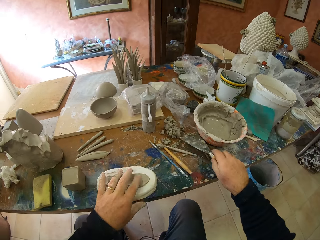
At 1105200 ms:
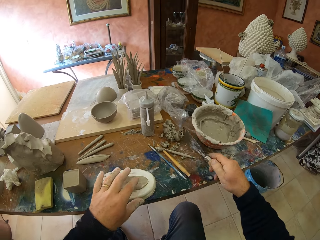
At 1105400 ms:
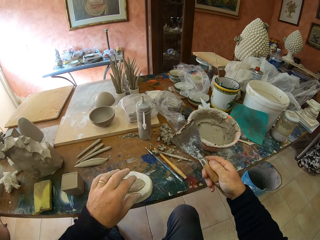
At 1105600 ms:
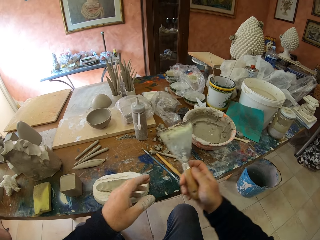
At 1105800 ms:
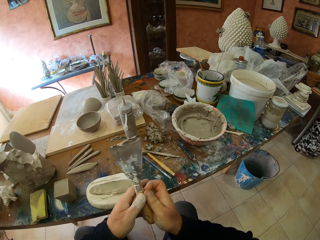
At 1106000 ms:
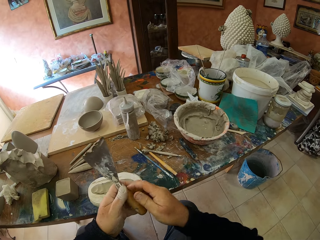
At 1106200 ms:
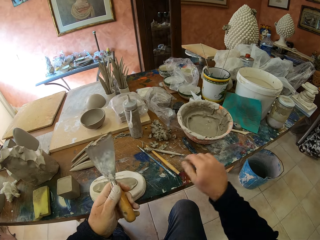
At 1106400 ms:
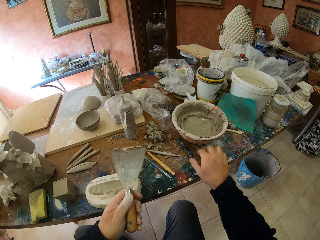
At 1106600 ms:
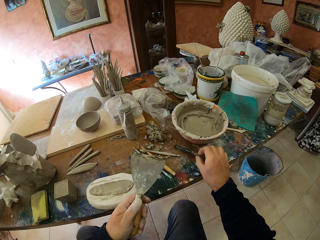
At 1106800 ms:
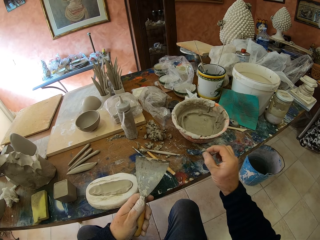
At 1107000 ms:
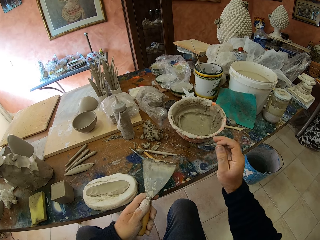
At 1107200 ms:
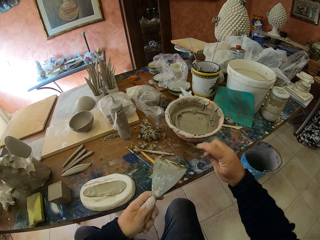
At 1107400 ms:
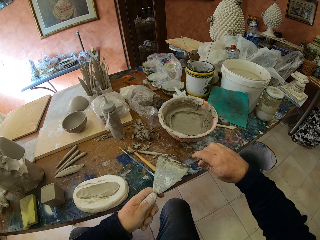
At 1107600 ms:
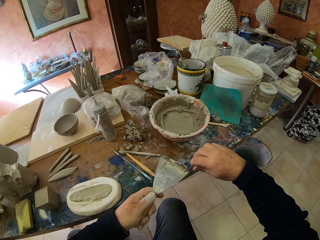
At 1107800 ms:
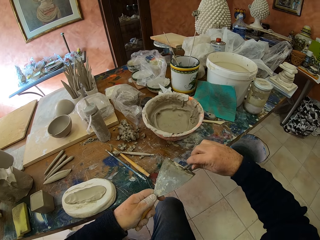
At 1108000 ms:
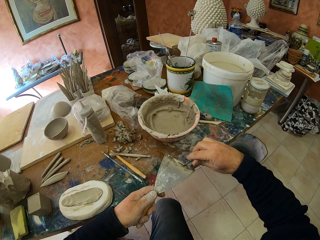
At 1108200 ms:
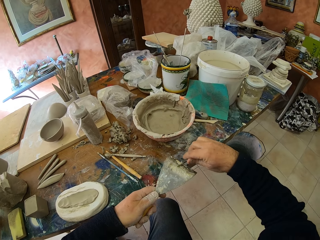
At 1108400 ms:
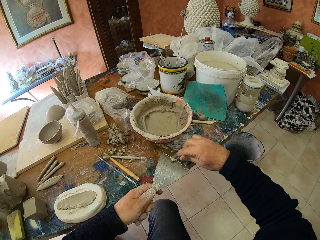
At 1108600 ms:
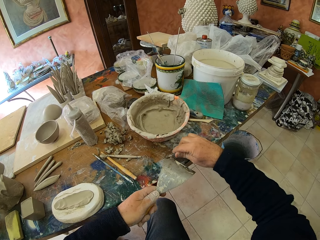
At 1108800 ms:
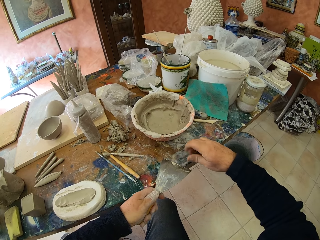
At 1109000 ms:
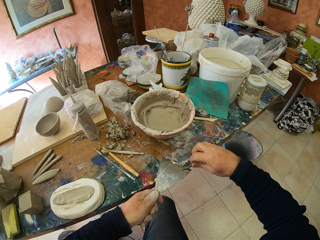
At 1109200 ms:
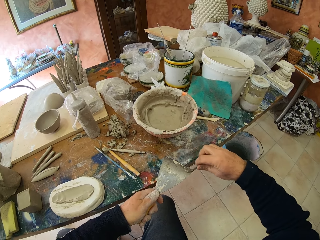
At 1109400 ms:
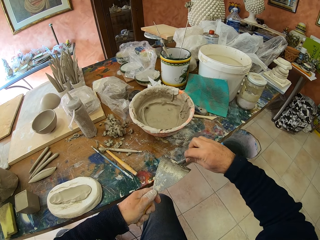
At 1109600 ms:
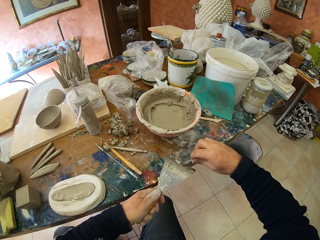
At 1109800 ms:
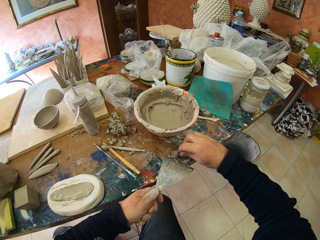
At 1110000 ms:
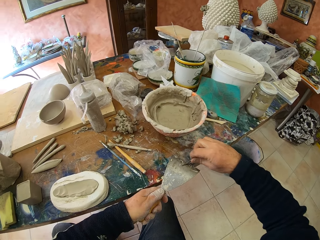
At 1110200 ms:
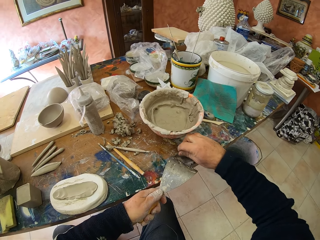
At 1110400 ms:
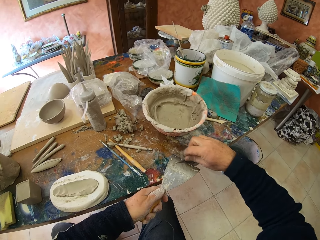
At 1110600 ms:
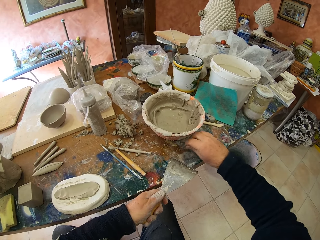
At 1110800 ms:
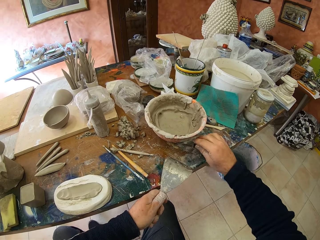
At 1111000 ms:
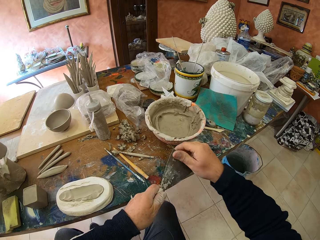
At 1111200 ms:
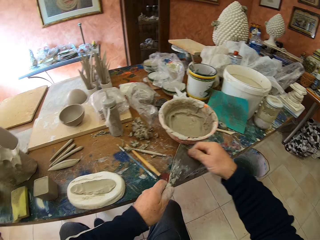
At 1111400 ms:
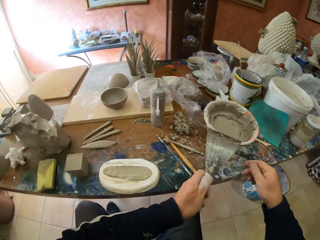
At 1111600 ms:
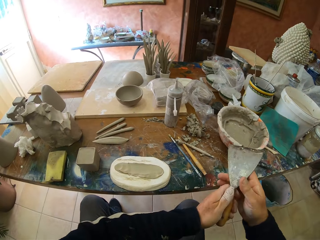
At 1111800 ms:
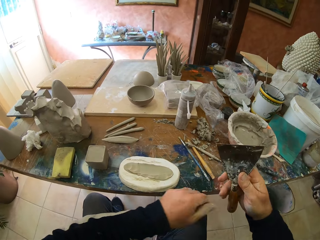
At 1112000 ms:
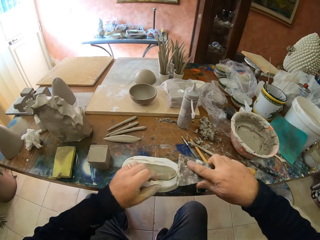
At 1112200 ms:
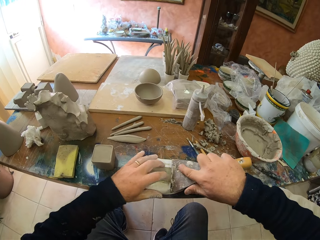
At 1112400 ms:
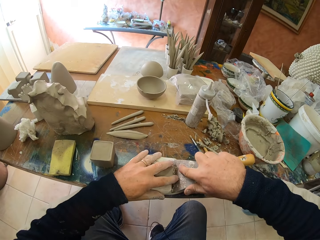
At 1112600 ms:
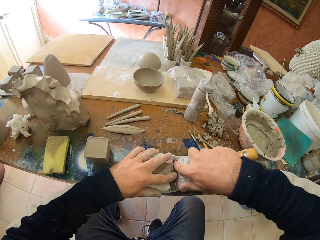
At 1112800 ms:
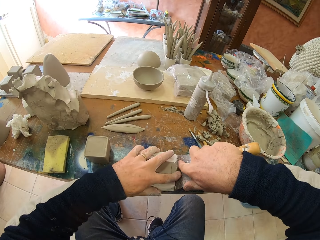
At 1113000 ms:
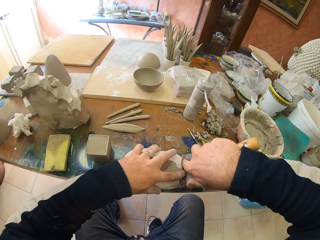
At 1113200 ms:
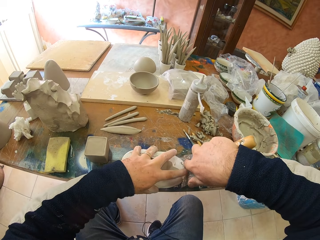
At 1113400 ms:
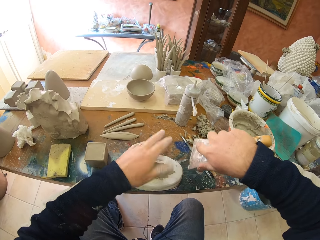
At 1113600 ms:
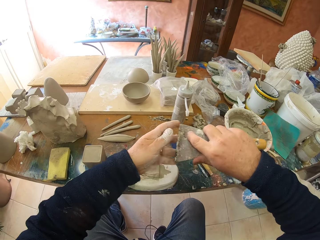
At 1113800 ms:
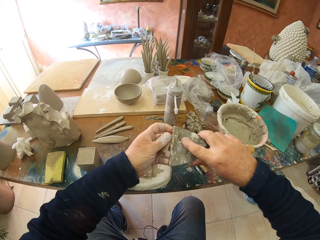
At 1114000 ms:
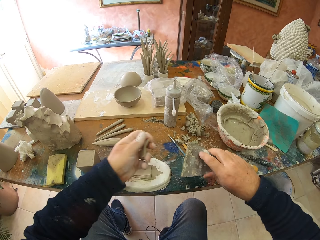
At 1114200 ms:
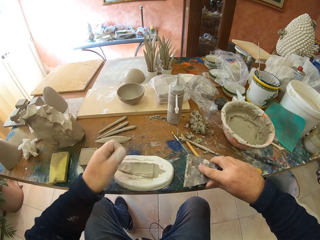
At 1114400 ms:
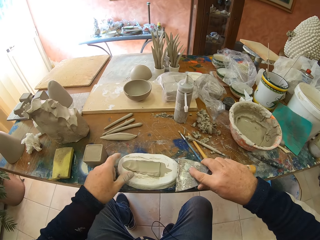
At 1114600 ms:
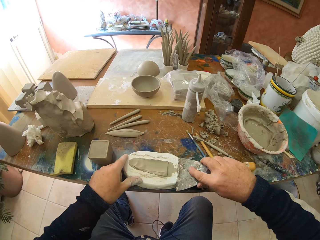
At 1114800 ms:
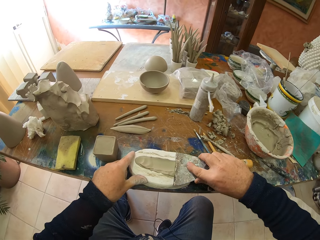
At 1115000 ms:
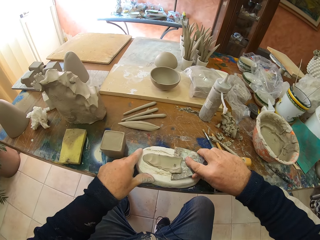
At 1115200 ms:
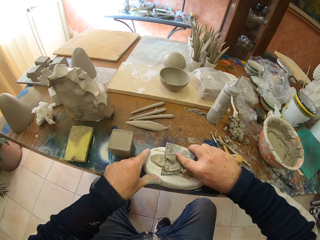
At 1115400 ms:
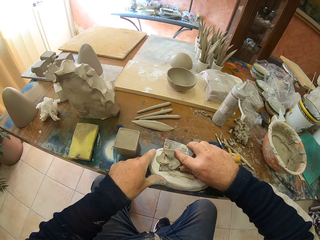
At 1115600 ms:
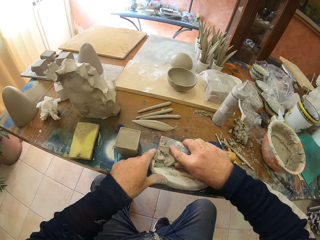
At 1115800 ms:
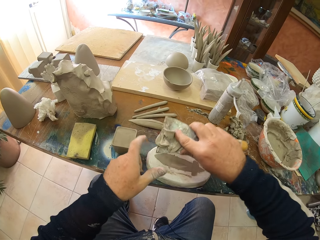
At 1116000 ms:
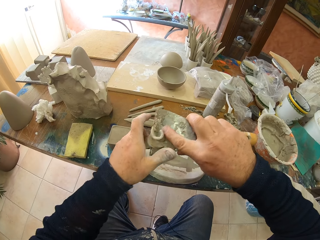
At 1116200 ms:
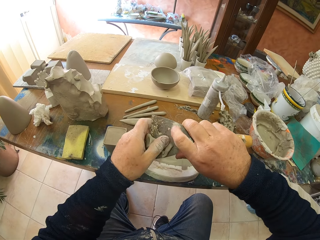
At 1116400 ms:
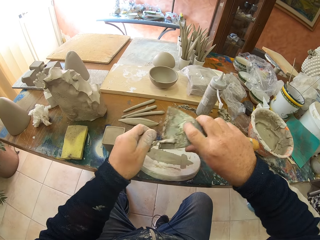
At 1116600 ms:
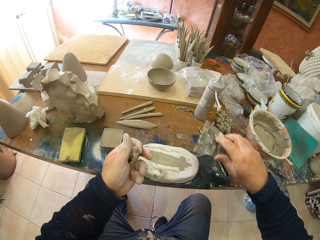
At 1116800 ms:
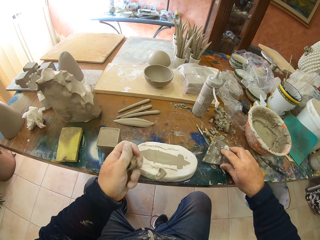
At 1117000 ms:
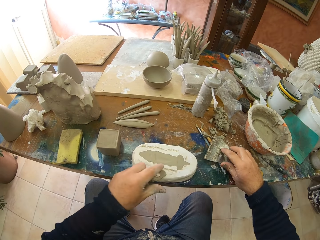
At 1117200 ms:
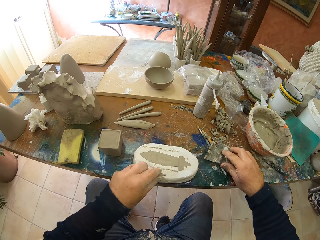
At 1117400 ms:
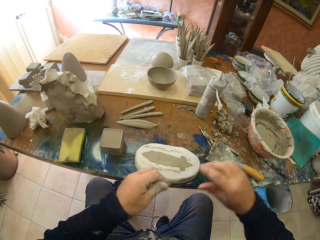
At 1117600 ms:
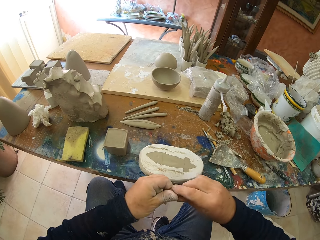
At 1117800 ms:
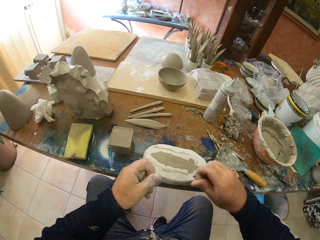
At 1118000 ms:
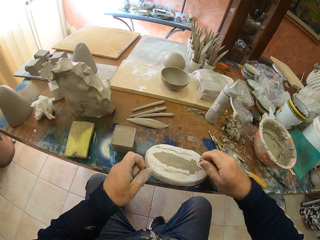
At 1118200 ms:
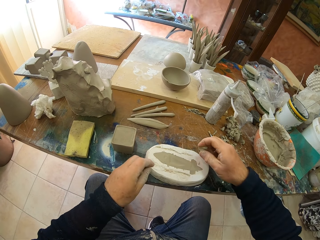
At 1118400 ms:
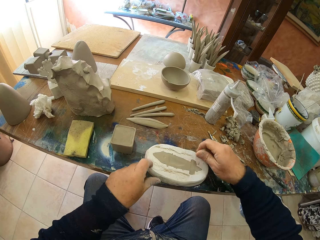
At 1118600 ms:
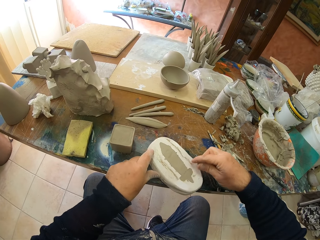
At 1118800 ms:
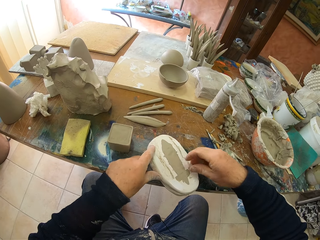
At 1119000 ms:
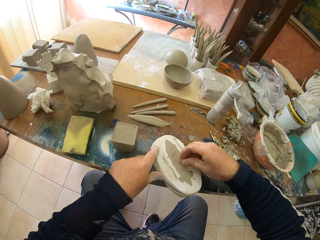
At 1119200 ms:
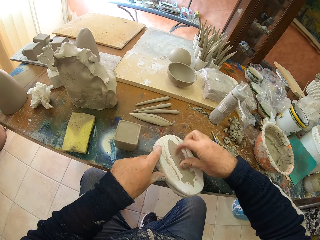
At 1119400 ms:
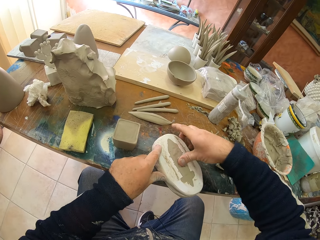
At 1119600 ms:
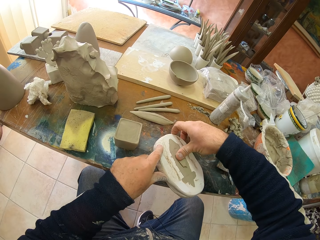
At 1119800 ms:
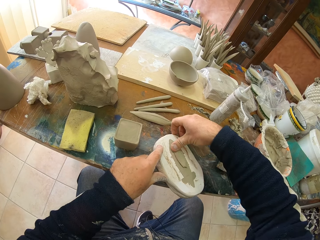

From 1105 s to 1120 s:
The camera wearer picks up the scraper. They pick up a knife. They remove the clay from the scraper with the knife. They put the knife on the table. They smear the clay on the shape slab or sculpture. They scrape clay from the sculpture. They put the scraper on the table.

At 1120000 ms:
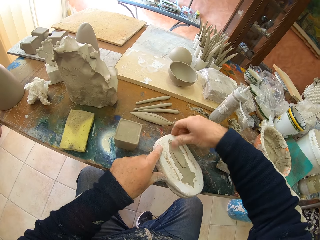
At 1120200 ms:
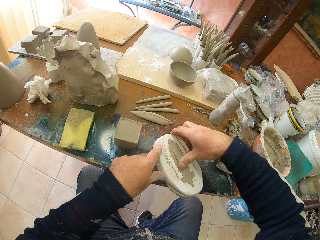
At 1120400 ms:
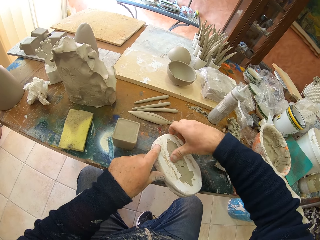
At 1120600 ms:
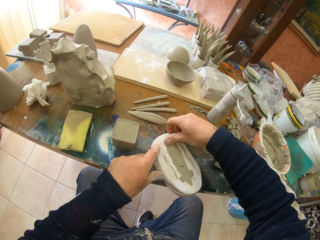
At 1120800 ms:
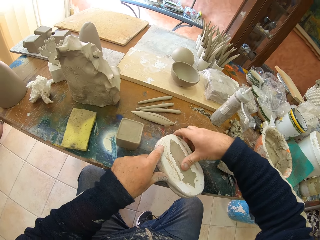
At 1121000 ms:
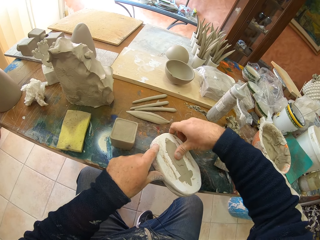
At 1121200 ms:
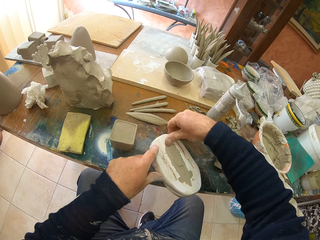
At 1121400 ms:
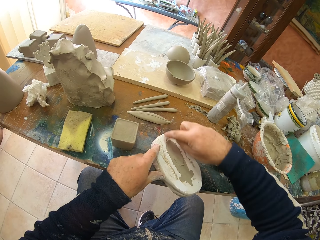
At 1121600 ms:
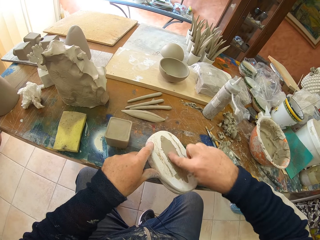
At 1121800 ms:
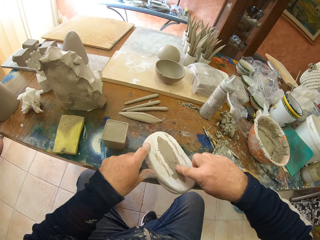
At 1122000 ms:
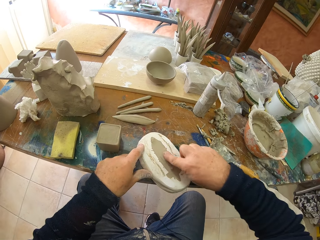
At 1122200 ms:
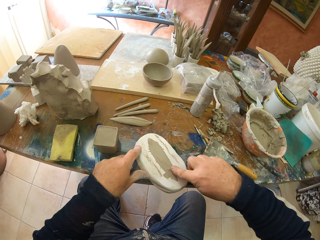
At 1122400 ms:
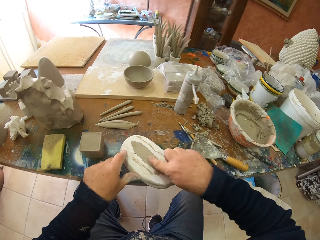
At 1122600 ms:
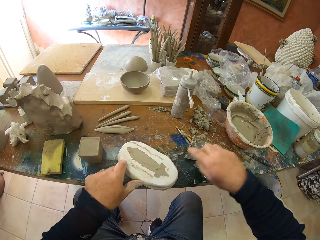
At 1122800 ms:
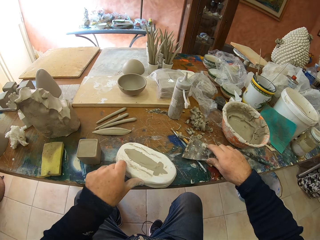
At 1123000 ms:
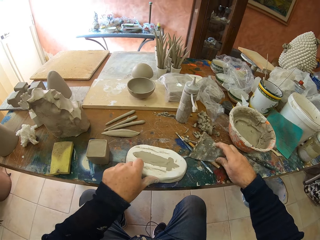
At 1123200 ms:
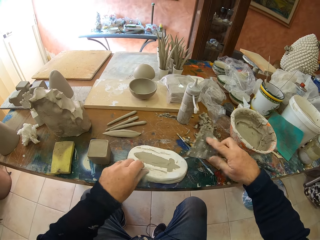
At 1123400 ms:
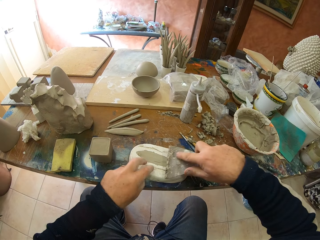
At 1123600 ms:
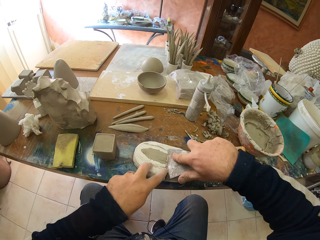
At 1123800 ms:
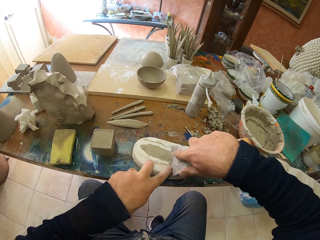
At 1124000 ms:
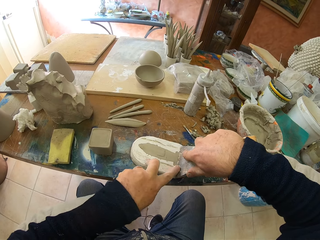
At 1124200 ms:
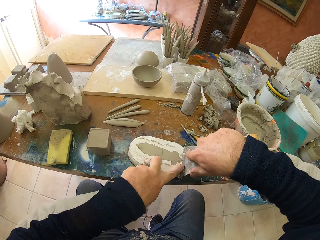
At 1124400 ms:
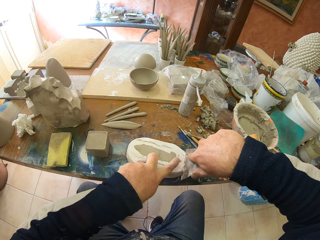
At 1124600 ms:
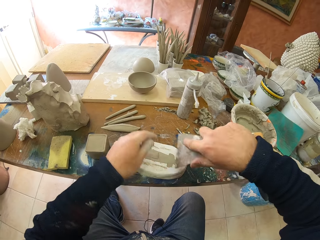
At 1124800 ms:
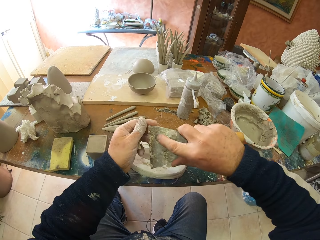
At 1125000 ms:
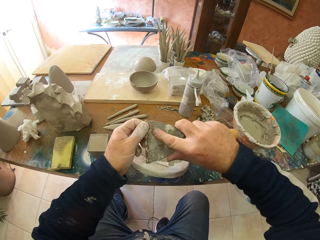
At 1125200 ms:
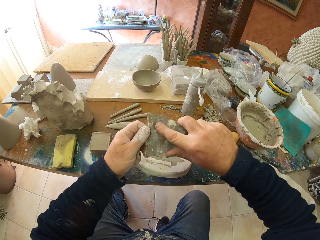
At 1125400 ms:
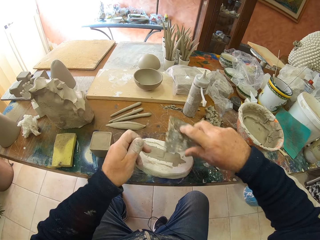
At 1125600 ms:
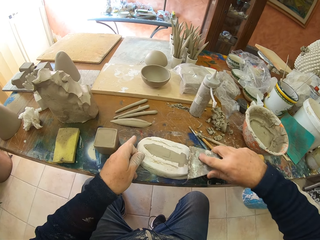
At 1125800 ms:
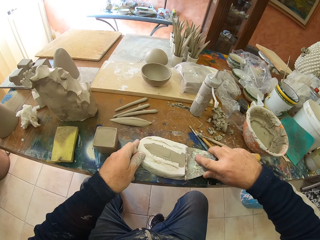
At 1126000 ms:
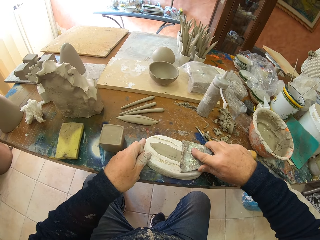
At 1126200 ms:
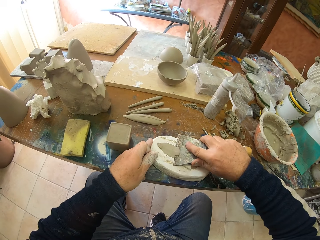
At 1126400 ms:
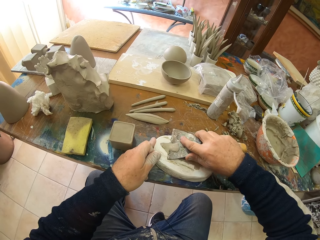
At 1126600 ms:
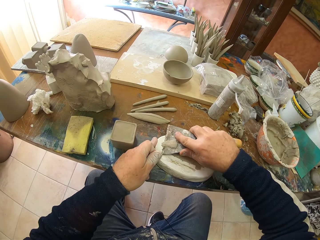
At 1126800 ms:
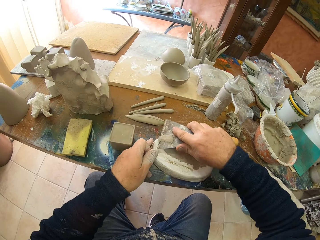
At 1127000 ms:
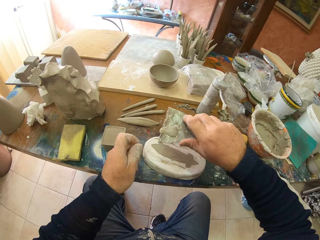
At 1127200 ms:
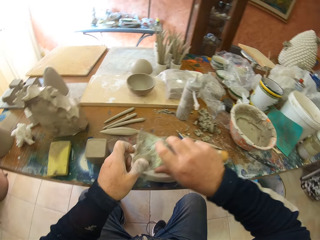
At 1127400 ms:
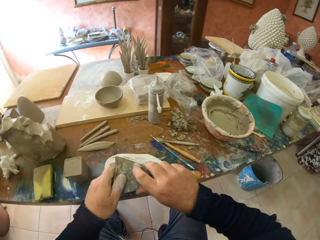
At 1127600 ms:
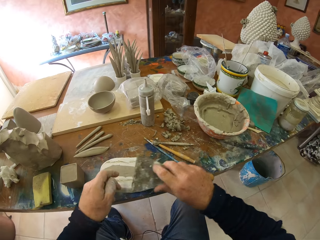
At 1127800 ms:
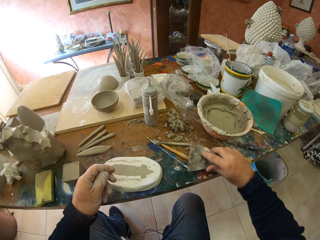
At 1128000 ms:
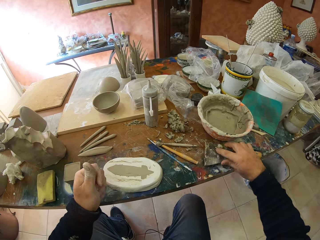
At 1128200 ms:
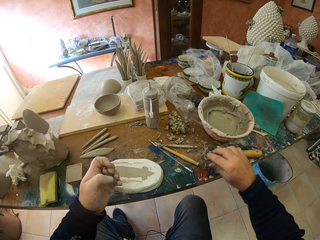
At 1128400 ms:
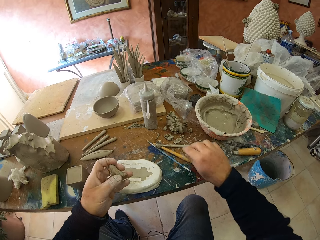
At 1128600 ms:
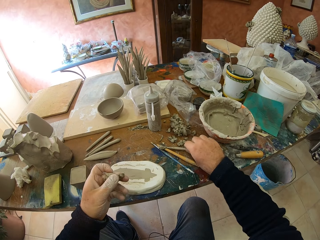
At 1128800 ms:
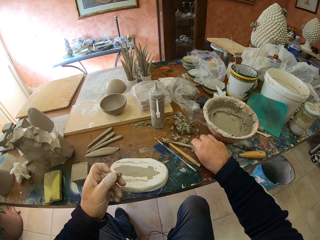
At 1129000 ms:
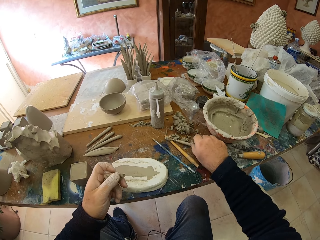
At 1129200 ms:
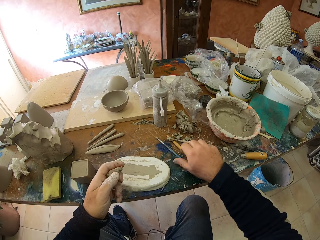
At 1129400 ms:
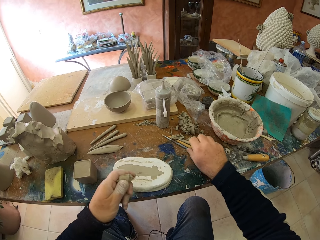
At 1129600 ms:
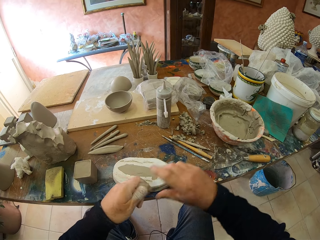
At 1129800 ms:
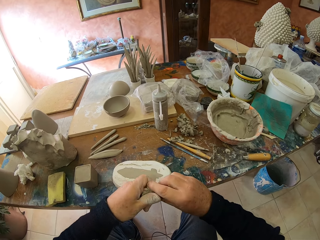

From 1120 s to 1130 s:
The camera wearer adds clay on the sculpture. They pick up a scraper. They remove excess clay from the sculpture with the scraper. They put the scraper on the table.
